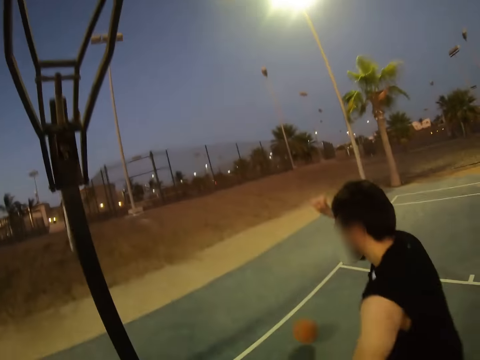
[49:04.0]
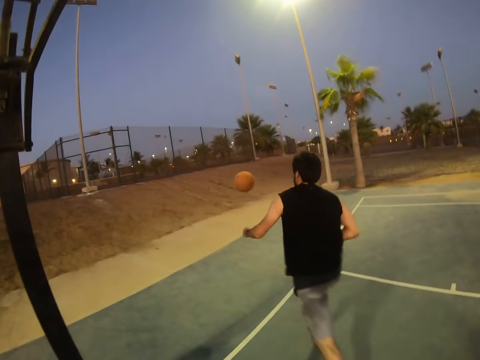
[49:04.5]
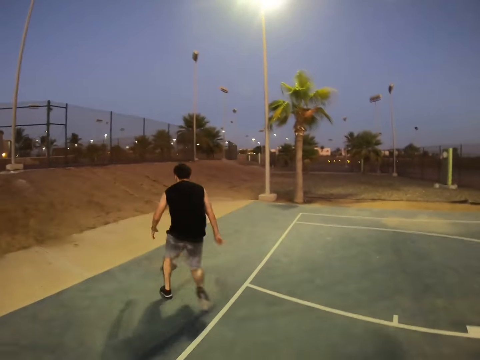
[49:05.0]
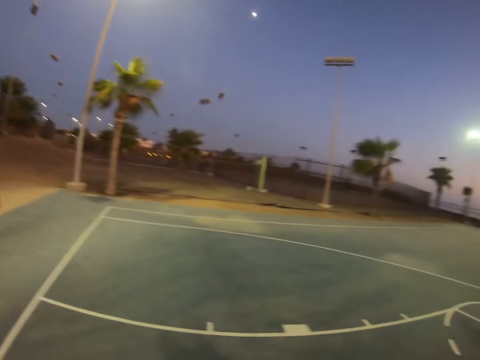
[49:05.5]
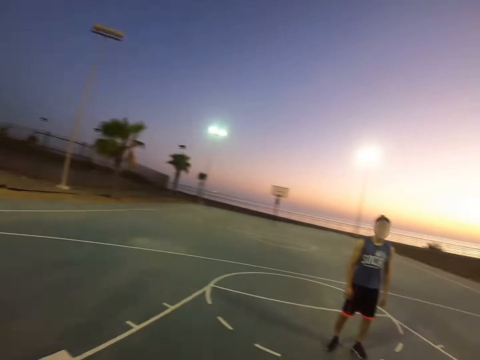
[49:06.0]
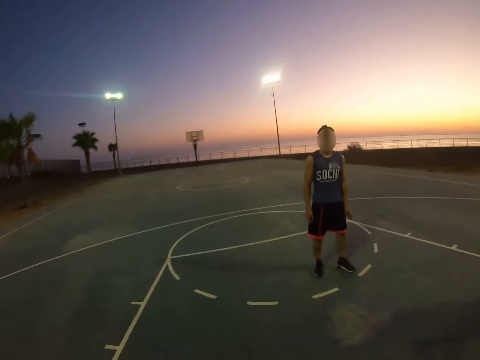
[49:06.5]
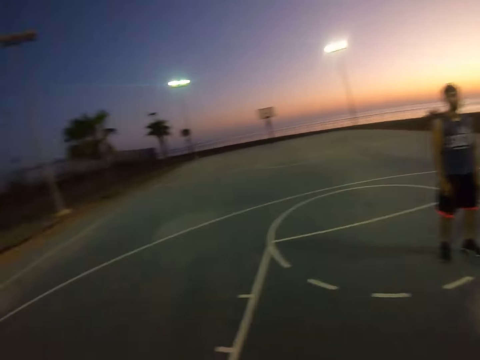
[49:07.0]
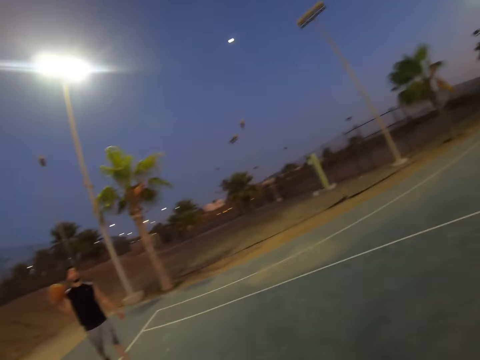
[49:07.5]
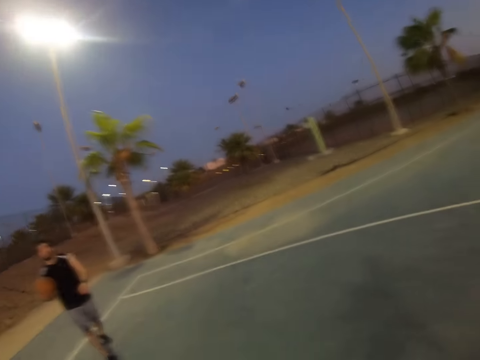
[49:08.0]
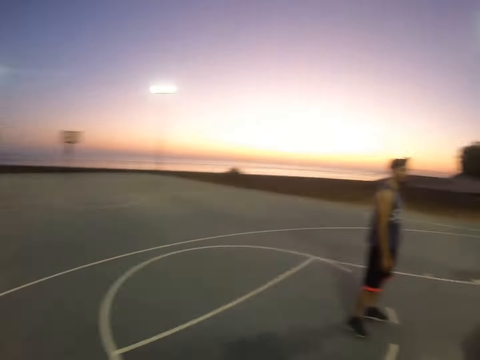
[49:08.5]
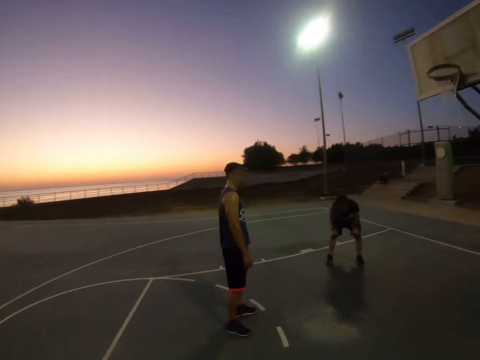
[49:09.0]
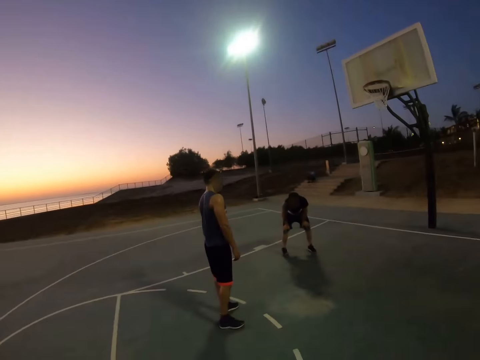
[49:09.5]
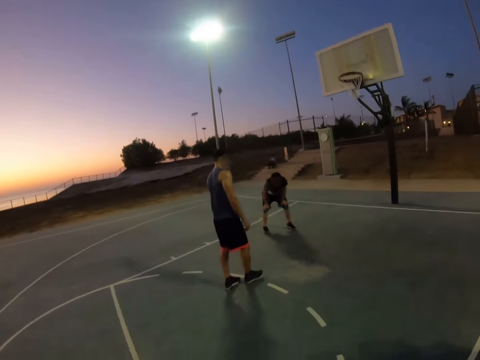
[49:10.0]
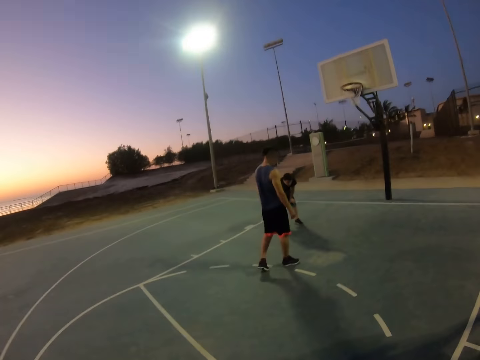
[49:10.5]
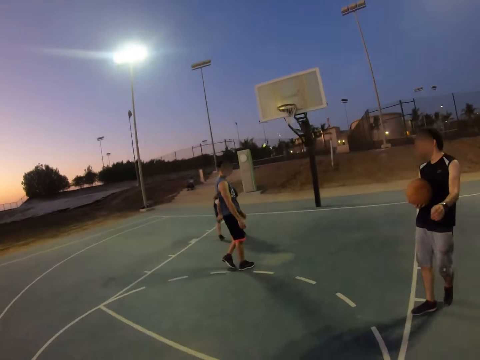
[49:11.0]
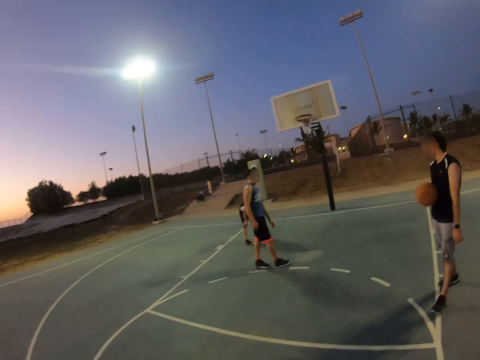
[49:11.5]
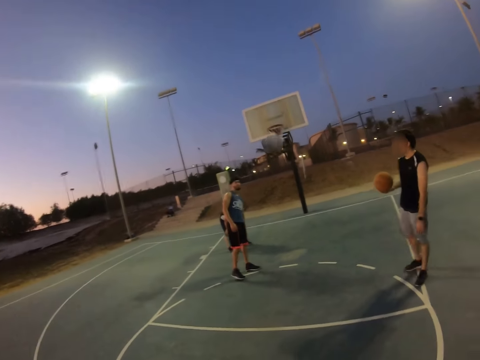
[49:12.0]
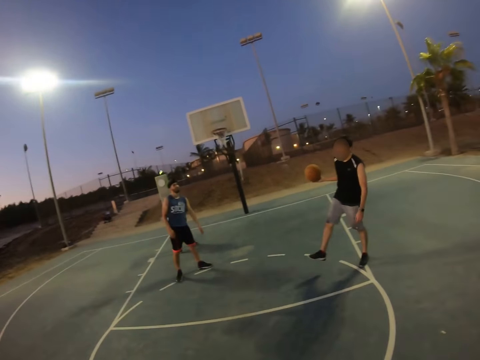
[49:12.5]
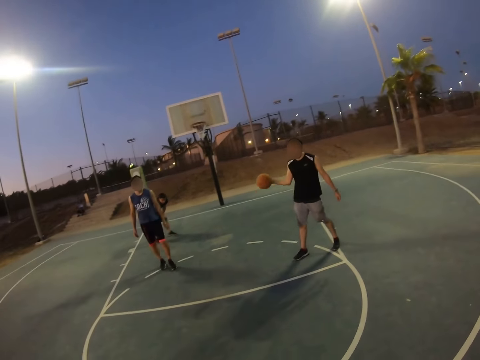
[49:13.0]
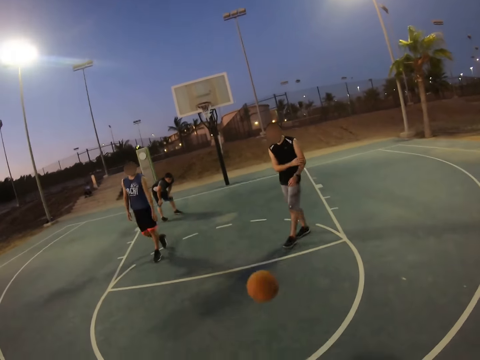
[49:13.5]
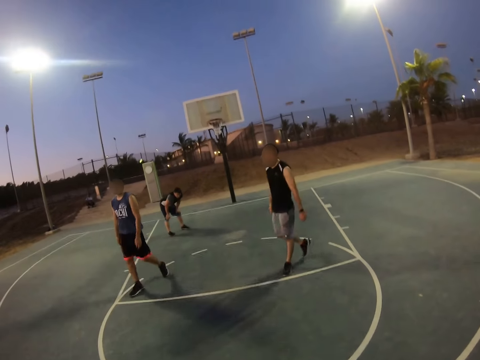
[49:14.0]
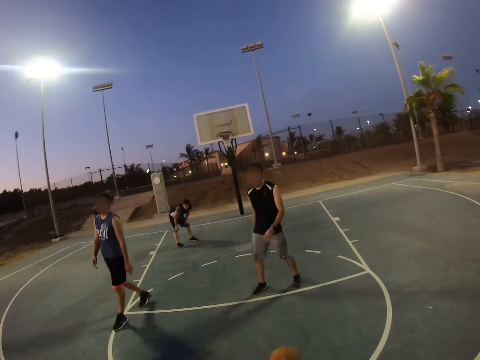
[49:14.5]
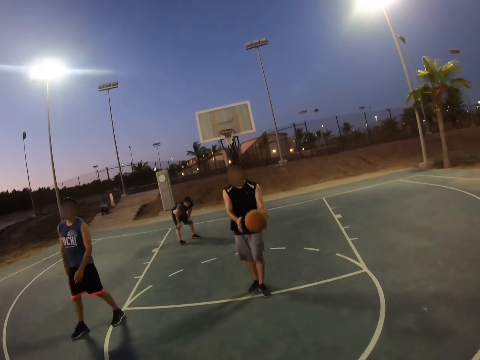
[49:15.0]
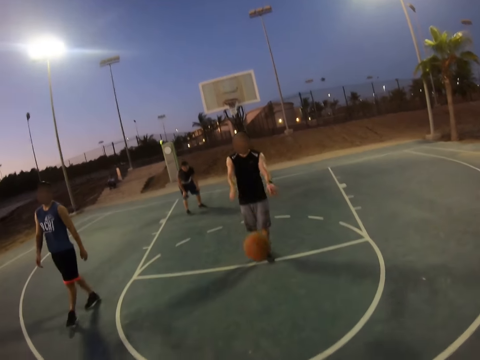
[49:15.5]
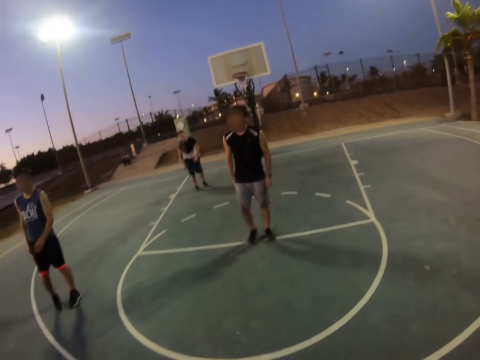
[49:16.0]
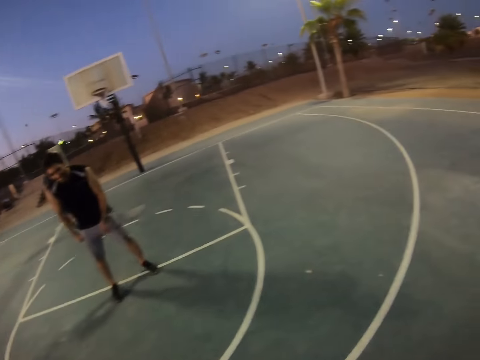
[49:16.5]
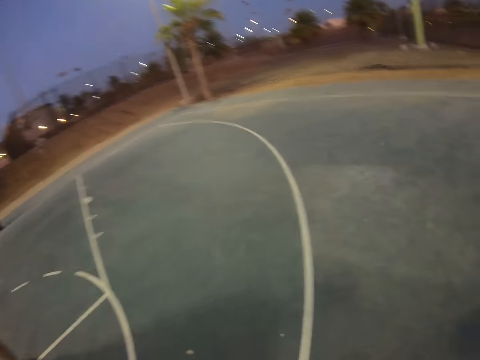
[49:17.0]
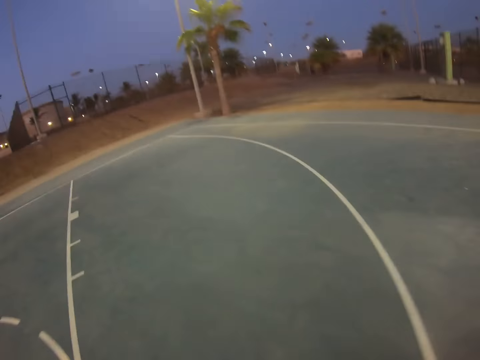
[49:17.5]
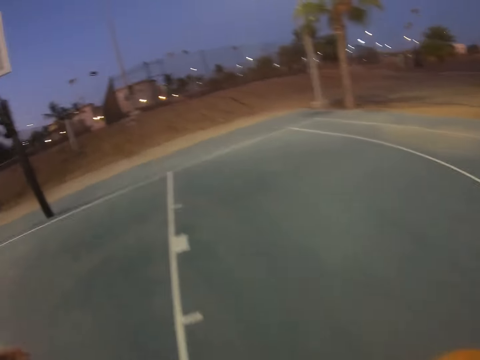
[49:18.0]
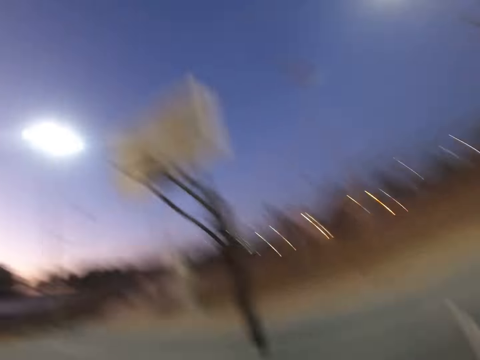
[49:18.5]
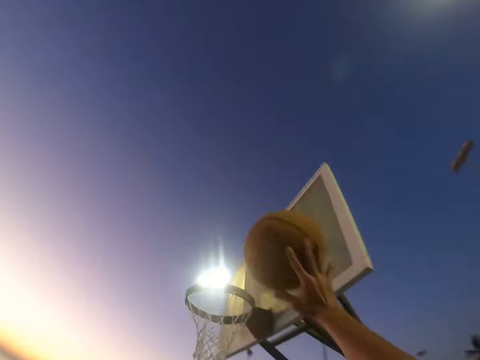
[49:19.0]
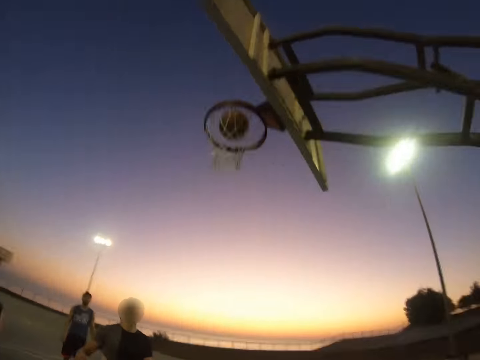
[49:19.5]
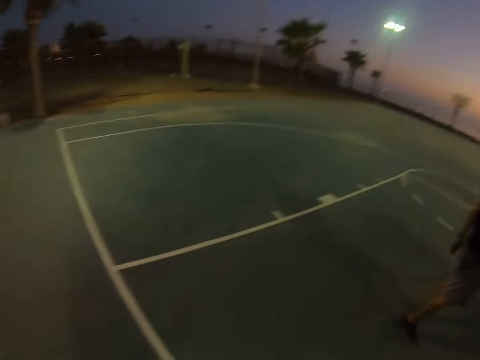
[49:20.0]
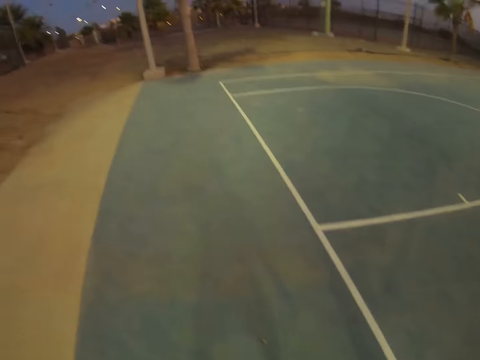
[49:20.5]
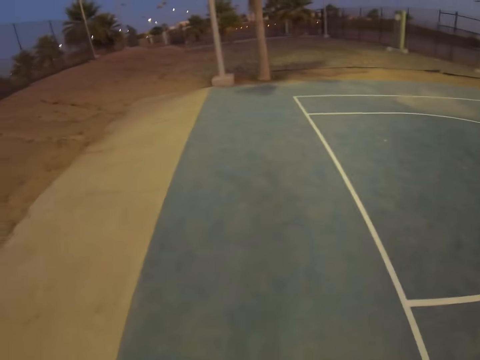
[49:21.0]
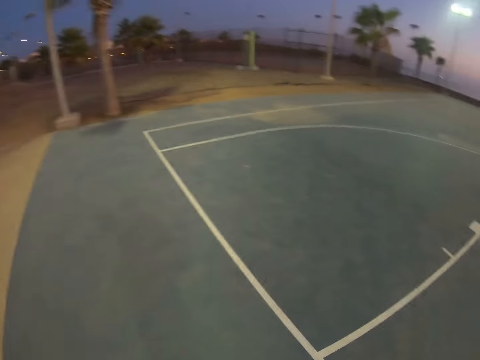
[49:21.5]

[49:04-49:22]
A man runs after the ball and plays basketball. The camera wearer looks around. The man throws the ball. The camera wearer throws the ball back to the man. The man throws the ball back to the camera wearer. The camera wearer looks around and walks around. They play basketball, throw the ball to the field goal, score the ball to the field goal, and walk around.

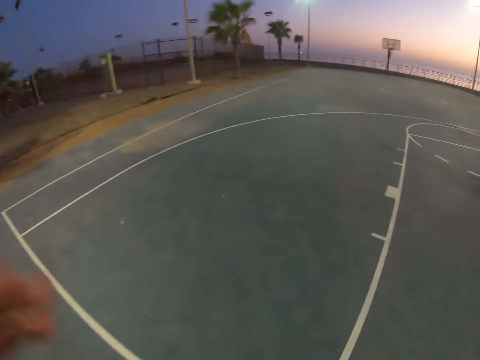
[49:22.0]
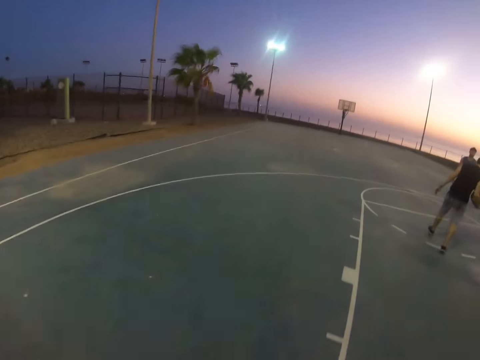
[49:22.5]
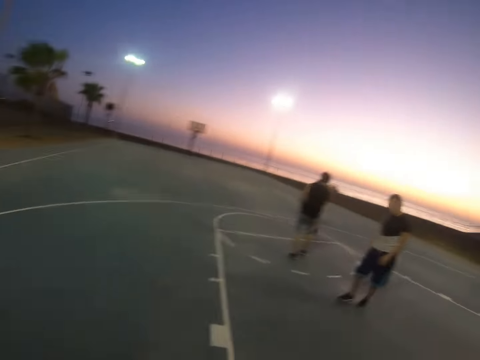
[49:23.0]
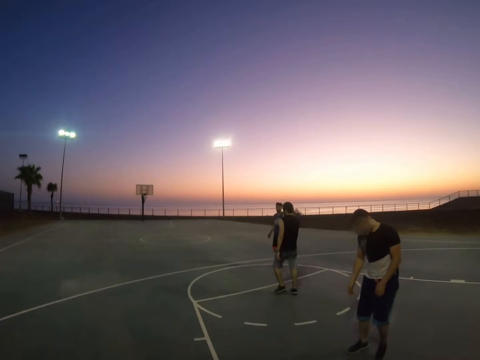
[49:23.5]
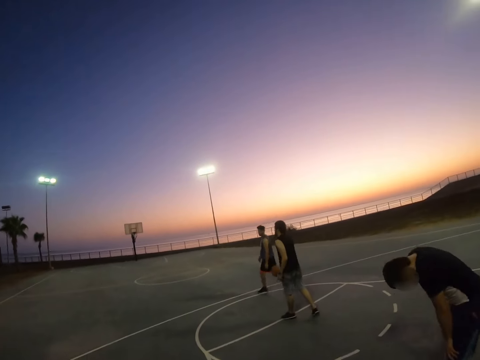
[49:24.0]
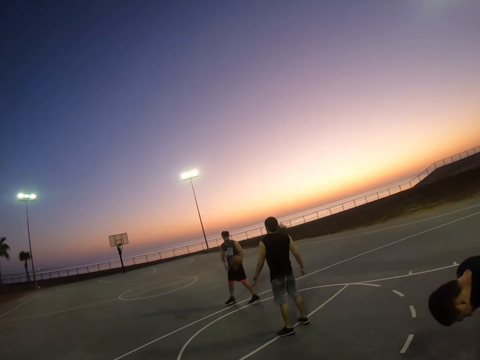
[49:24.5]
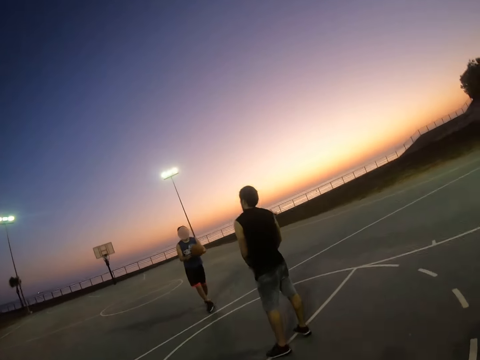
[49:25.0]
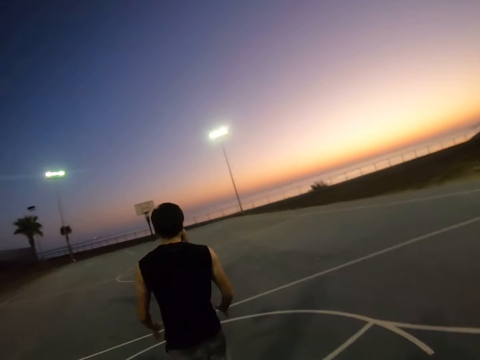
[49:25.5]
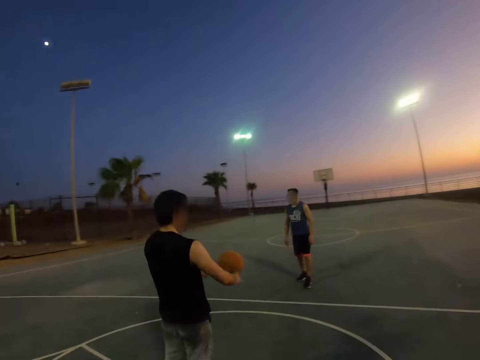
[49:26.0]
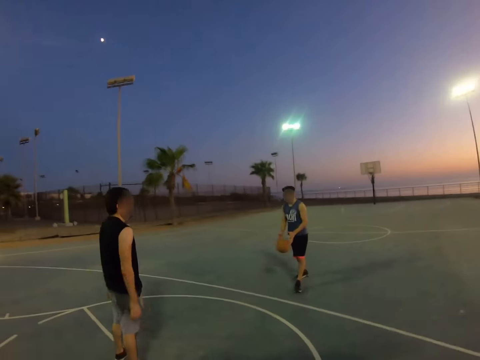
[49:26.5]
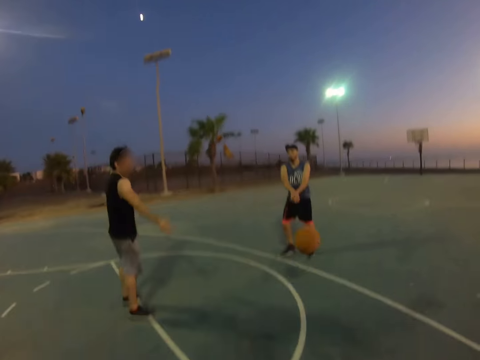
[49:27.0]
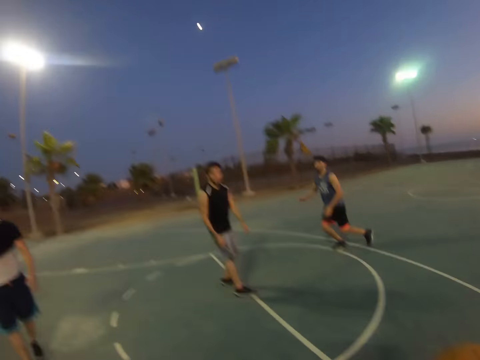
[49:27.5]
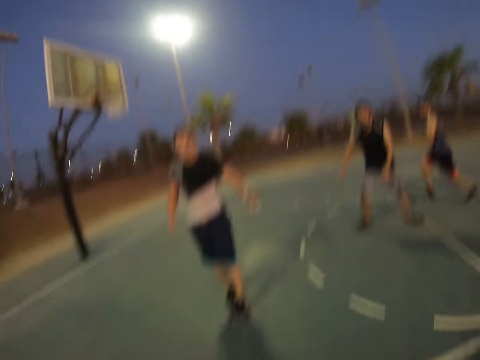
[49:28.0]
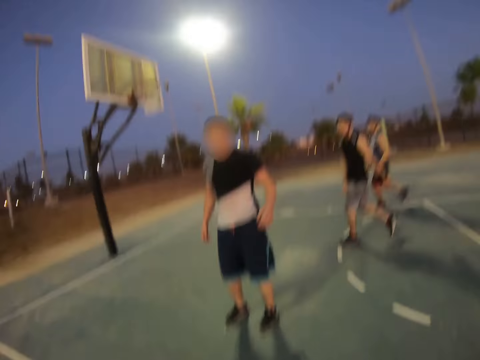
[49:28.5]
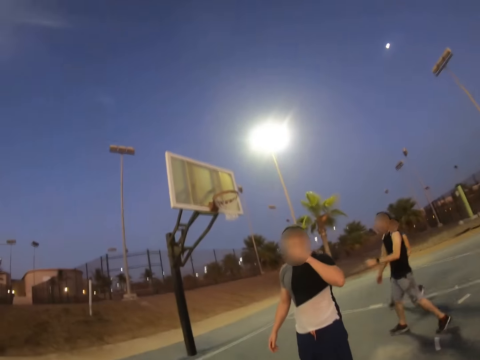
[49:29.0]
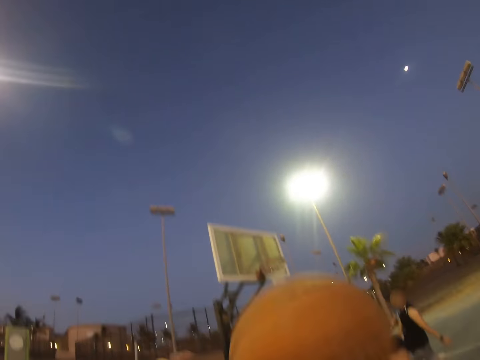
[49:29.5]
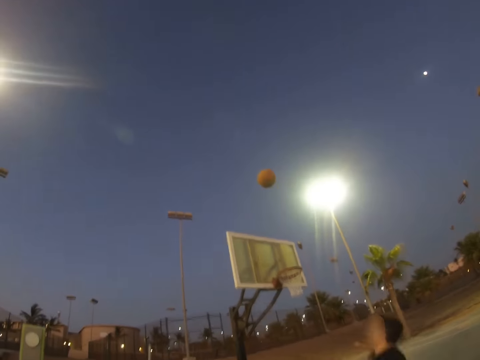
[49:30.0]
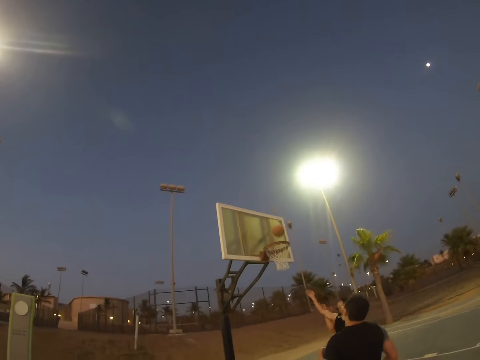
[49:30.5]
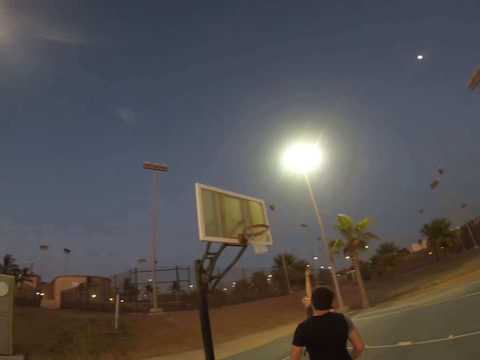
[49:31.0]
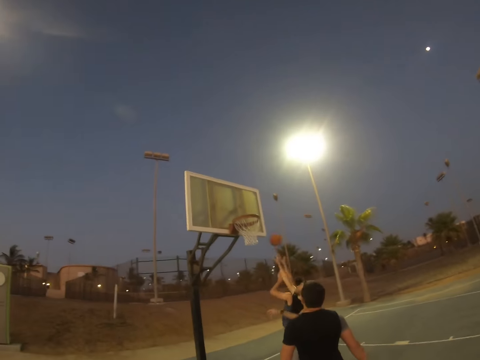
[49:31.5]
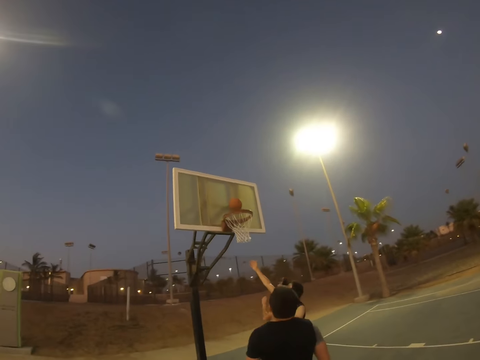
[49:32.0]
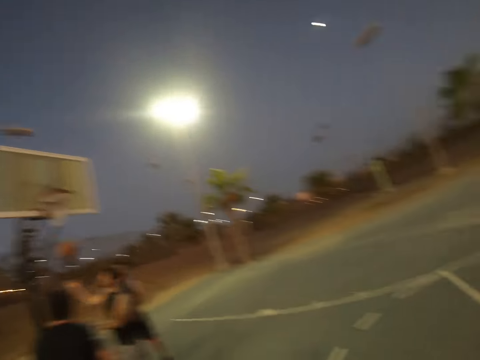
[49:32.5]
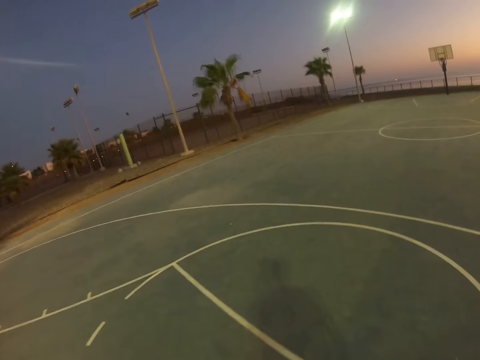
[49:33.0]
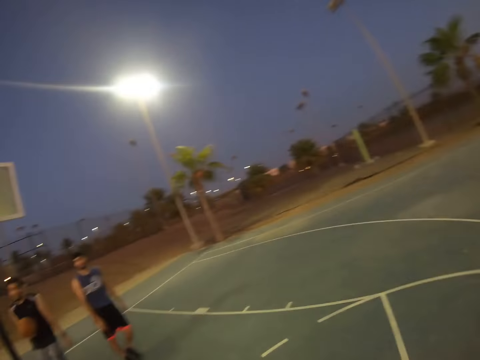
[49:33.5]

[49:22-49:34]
A man throws the ball to another man. The other man throws the ball to the first man. The first man throws the ball to the other man. The other man throws the ball to the camera wearer. The camera wearer throws the ball to the field goal. The other man catches the ball and throws the ball to the field goal. A man plays basketball. The other man scores the field goal.
